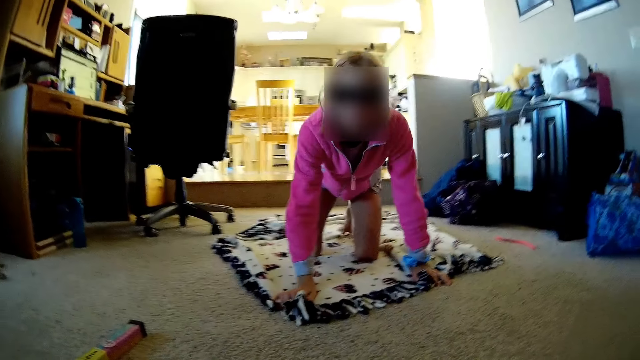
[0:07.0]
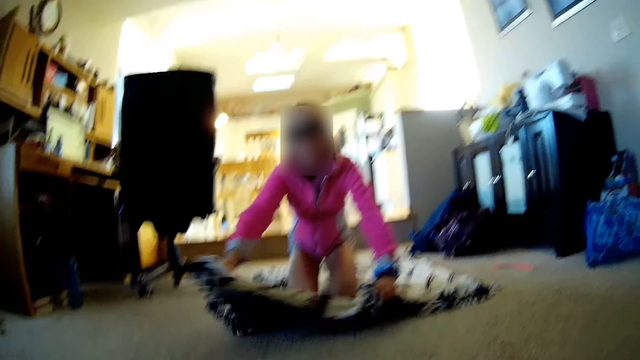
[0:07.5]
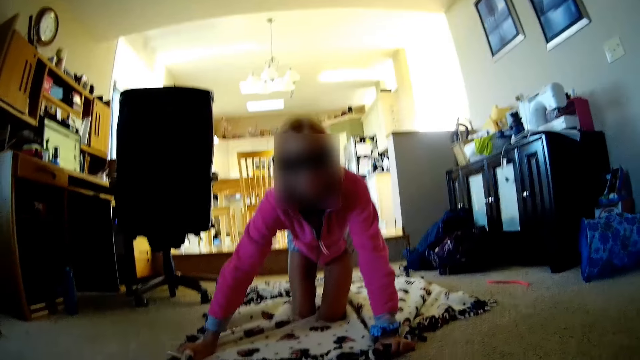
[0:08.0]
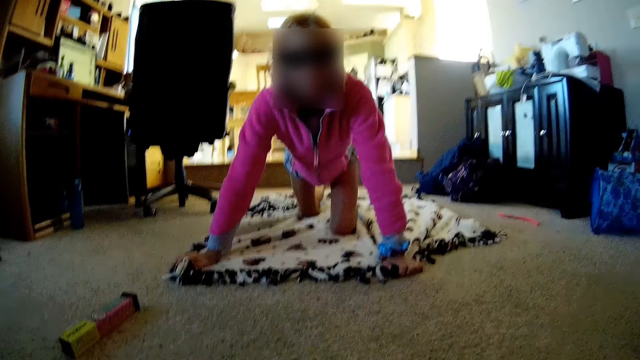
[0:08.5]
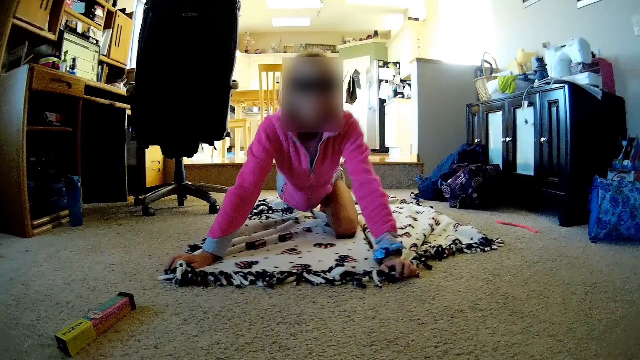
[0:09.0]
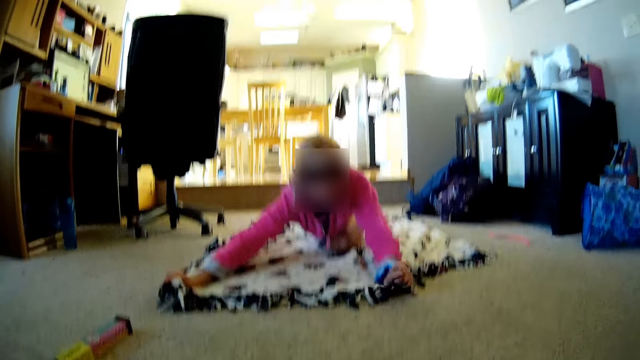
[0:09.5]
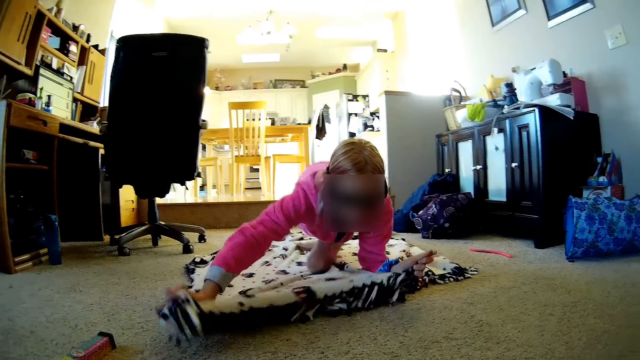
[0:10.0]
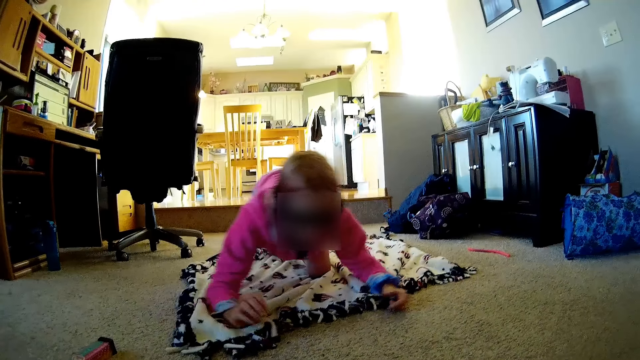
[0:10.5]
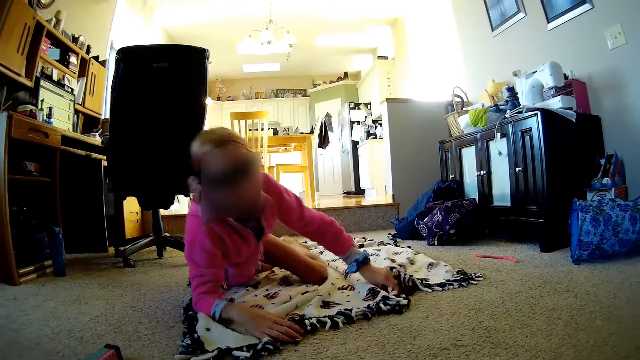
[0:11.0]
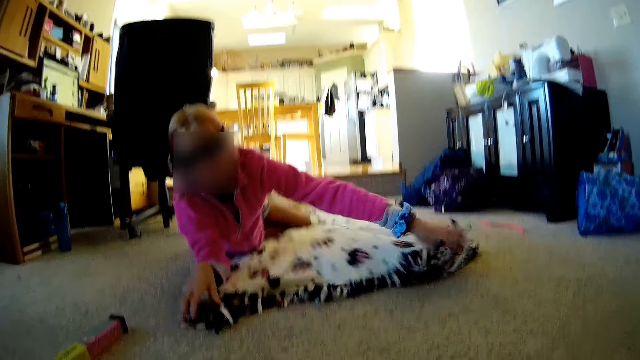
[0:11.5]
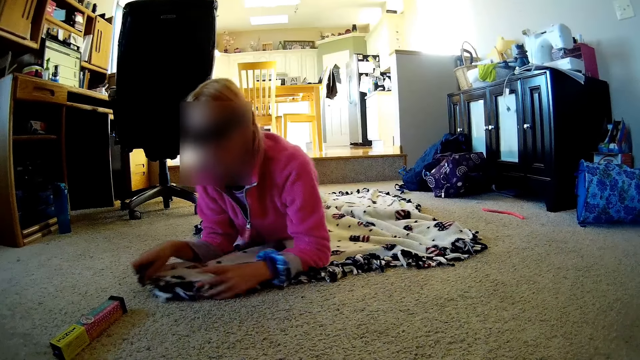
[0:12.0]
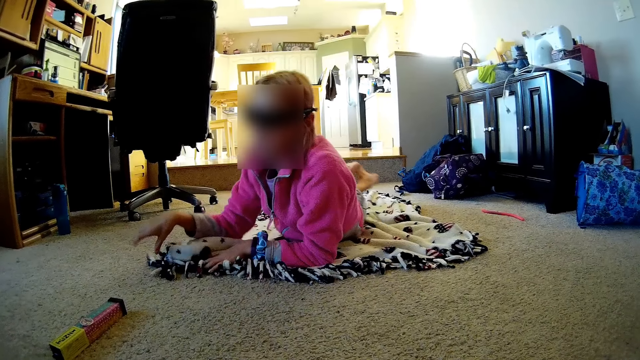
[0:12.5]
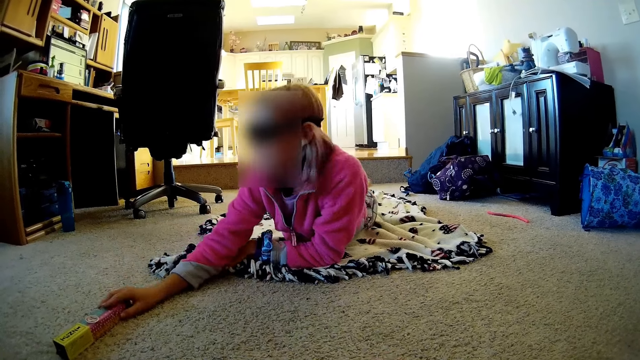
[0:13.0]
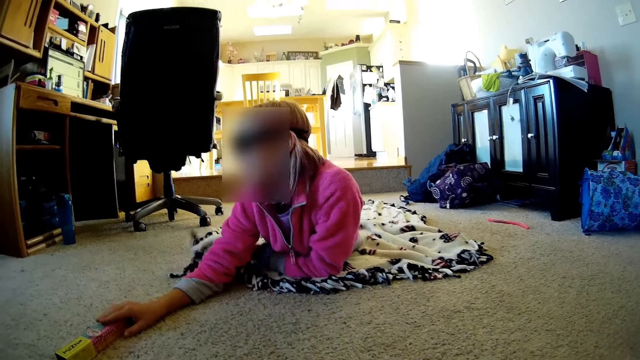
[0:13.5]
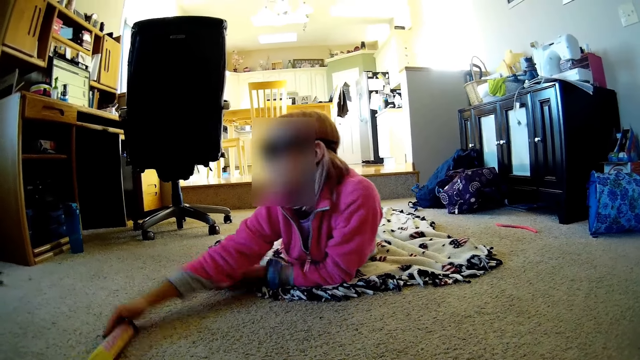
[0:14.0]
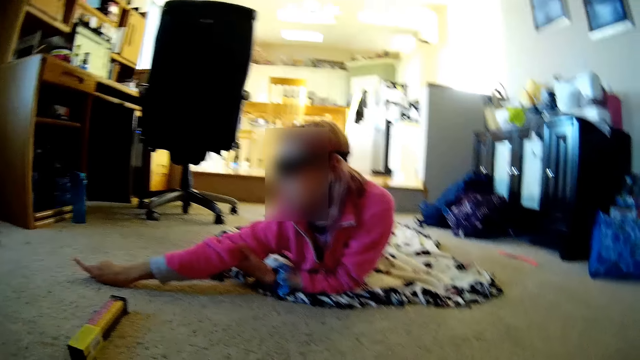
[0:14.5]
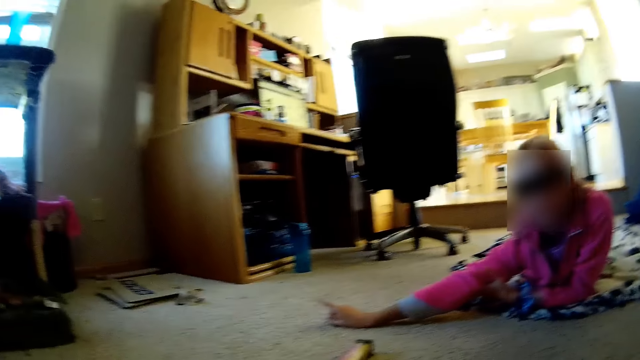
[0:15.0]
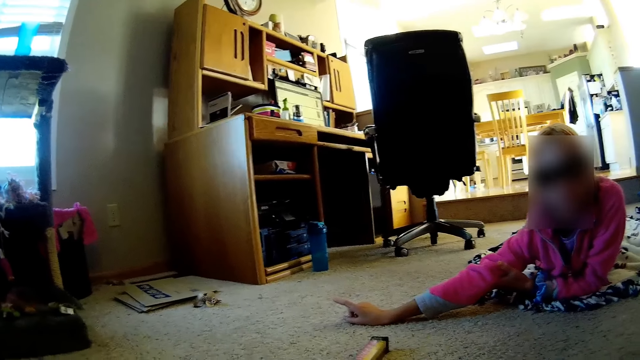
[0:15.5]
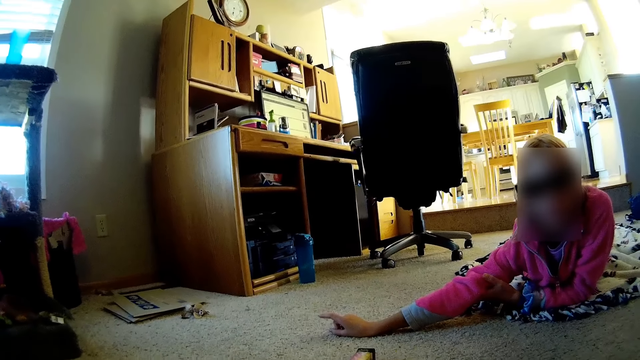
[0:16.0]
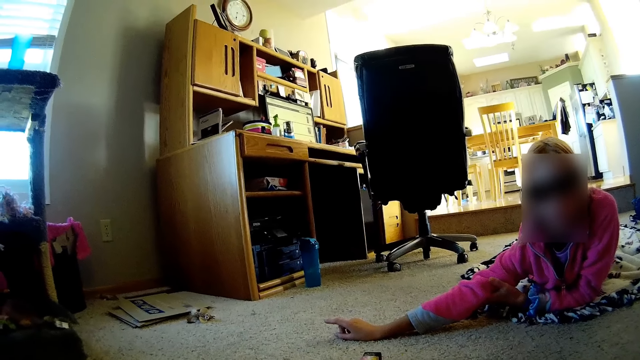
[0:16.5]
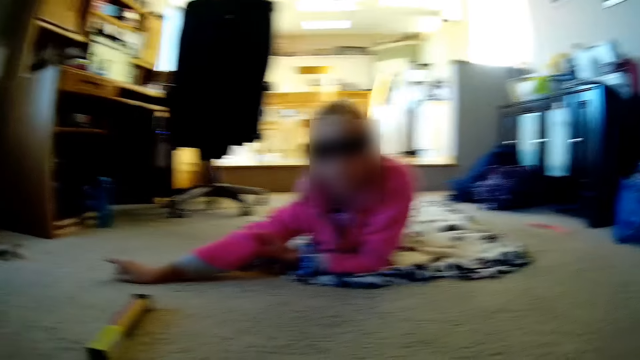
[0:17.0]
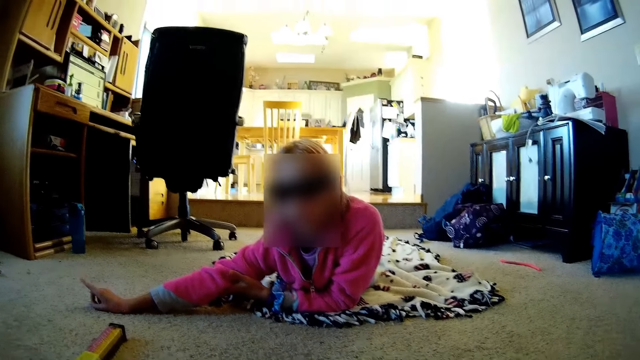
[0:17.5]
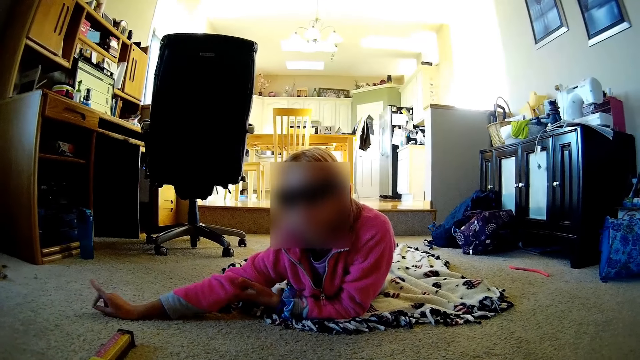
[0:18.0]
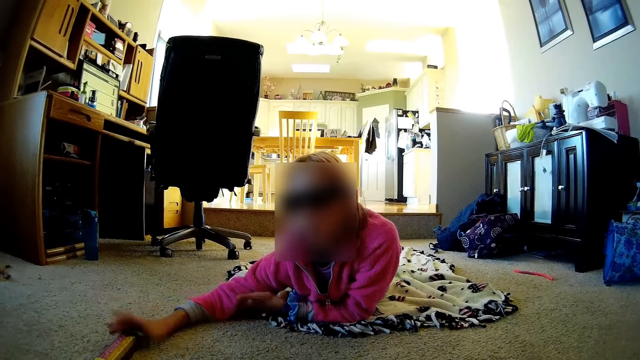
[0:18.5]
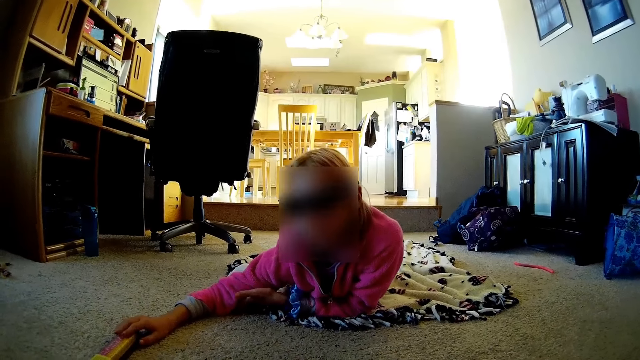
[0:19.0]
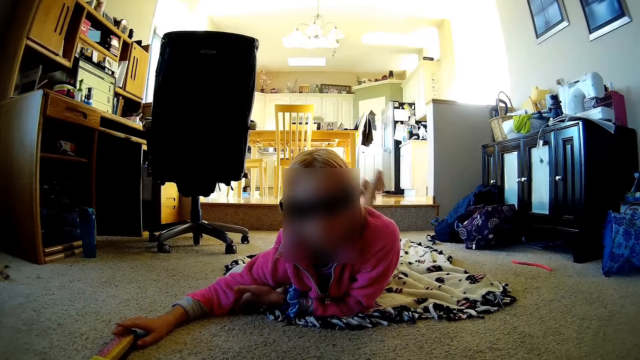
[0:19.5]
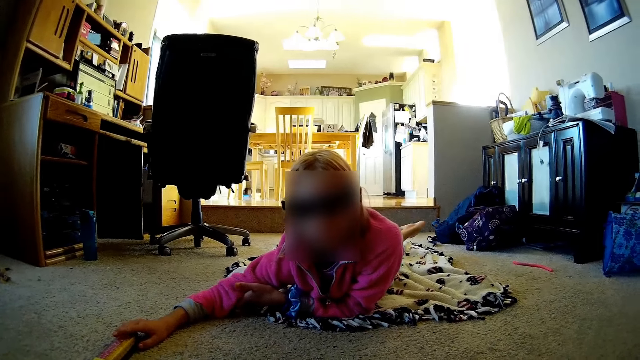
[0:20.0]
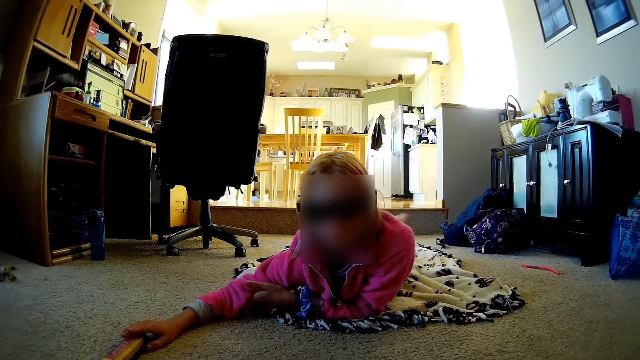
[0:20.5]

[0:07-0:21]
A lady spreads a sarong on the floor. The camera wearer talks with the lady. The lady spreads the sarong on the floor. The camera wearer talks with the lady. The lady talks with the camera wearer, holds the box, and talks with the camera wearer. She points at the wall. The camera wearer looks around. They talk to the lady.

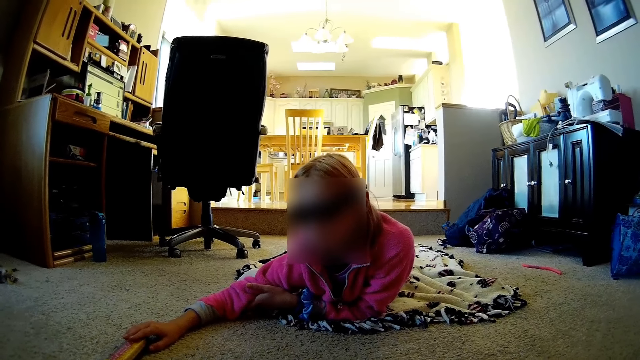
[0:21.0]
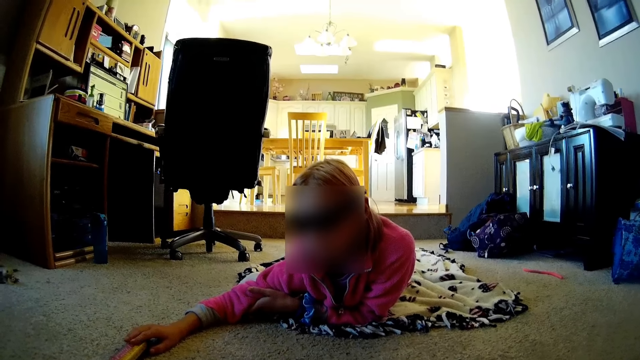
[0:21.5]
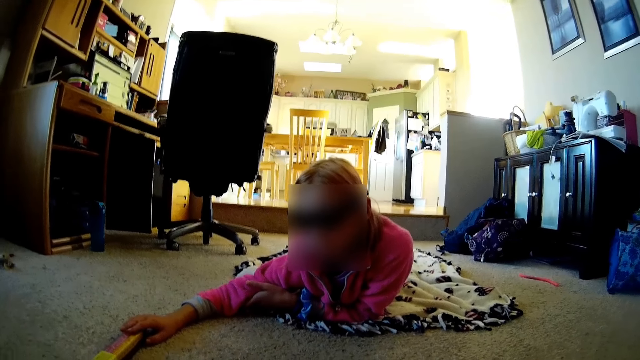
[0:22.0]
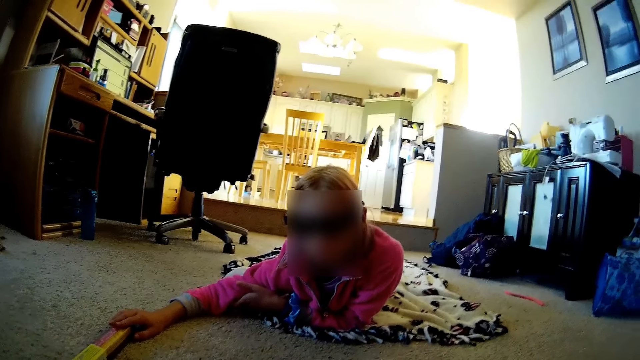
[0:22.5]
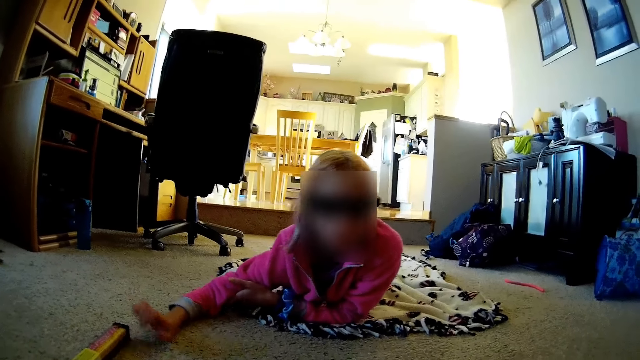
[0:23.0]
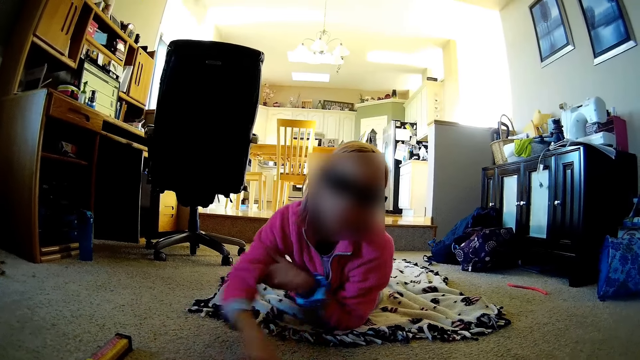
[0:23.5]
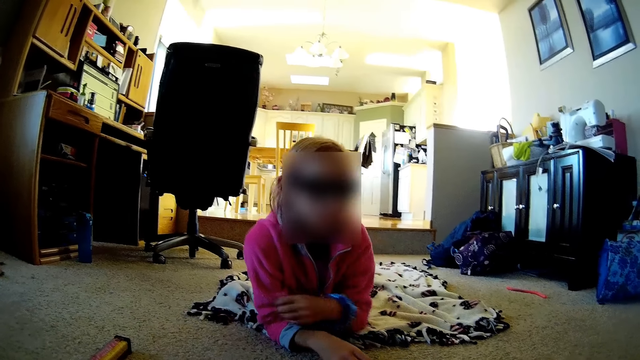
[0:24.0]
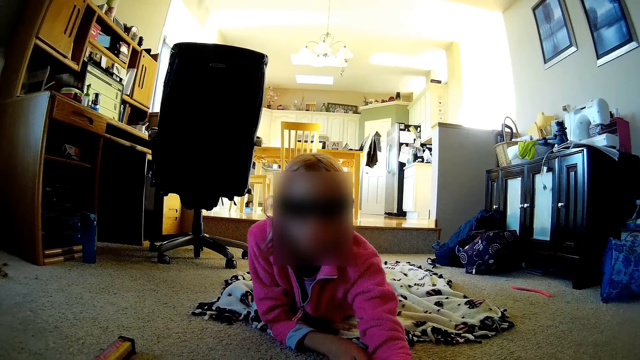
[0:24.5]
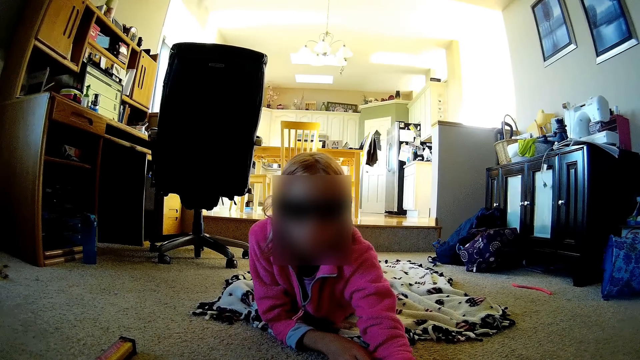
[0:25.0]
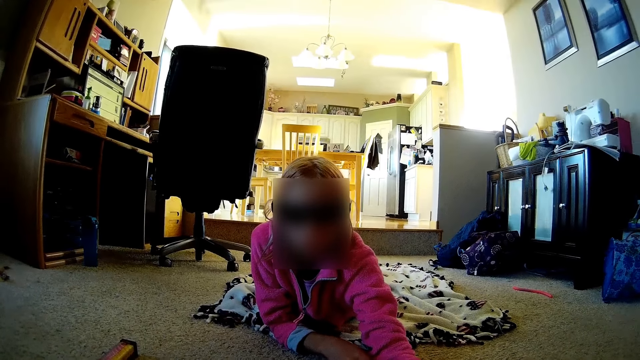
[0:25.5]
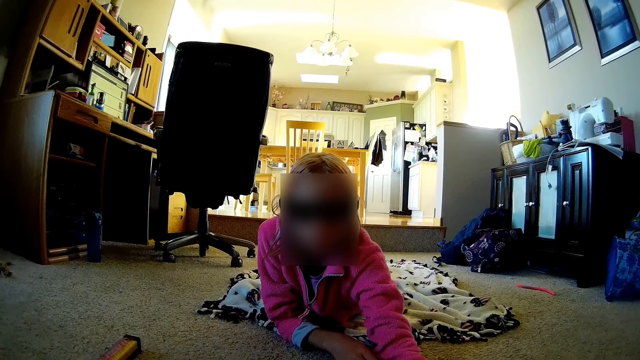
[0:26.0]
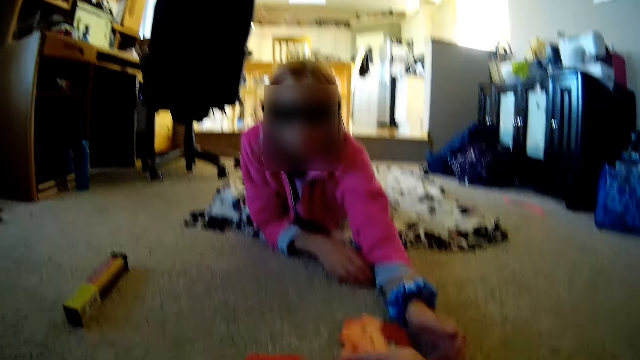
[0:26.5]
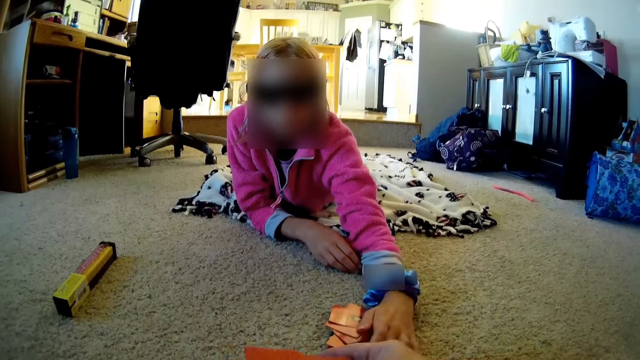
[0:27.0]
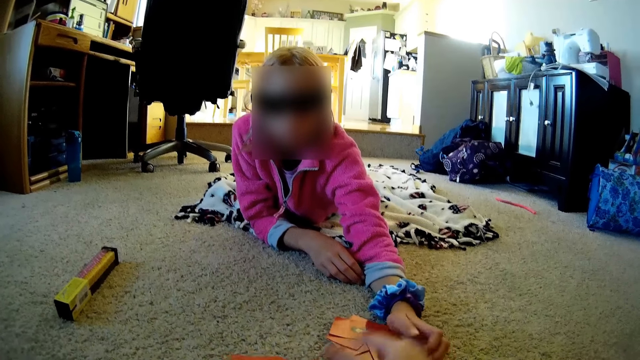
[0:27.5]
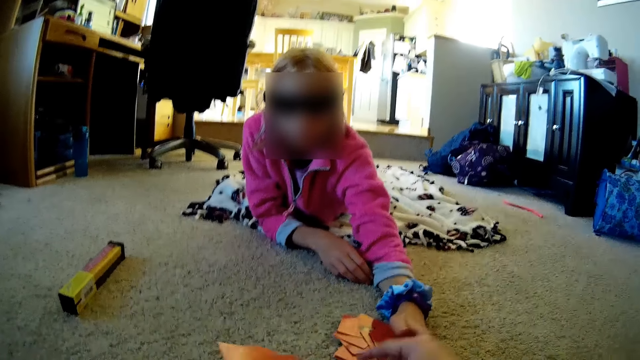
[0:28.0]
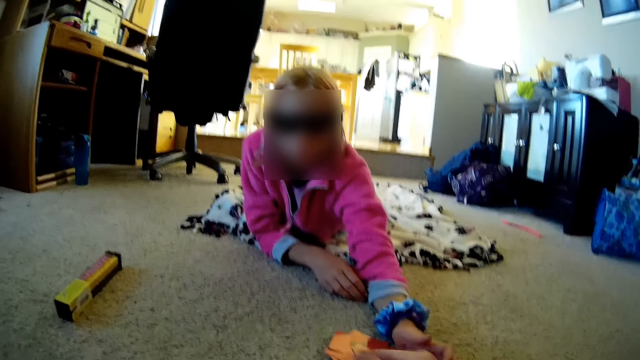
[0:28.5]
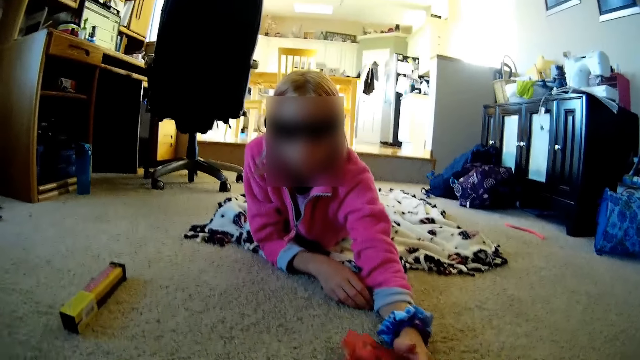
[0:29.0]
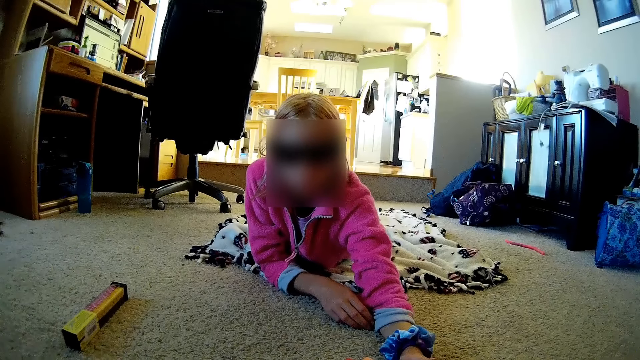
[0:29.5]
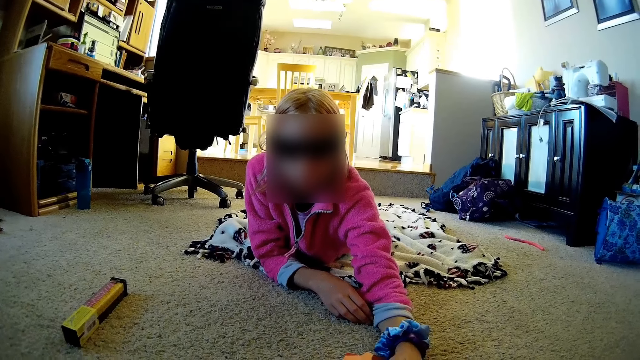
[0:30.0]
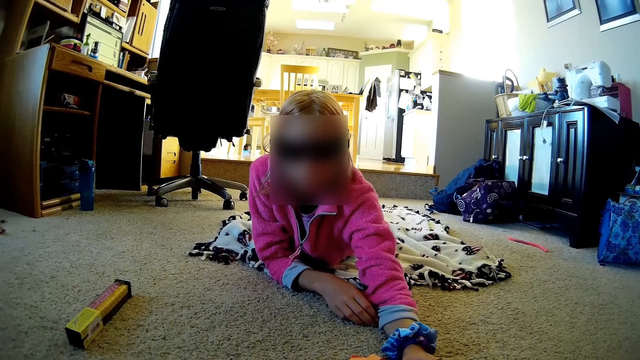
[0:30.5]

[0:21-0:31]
A lady holds something. The camera wearer looks around. The lady holds a card.
